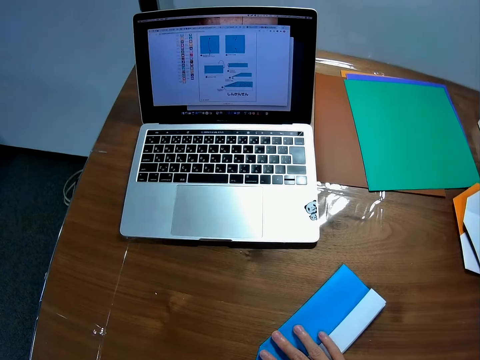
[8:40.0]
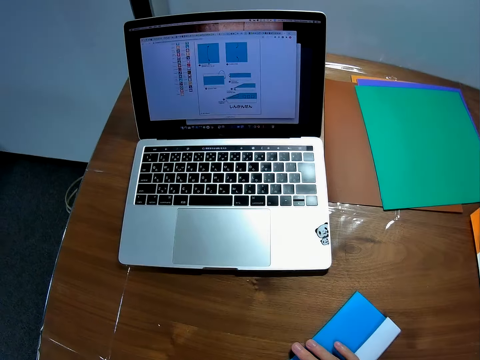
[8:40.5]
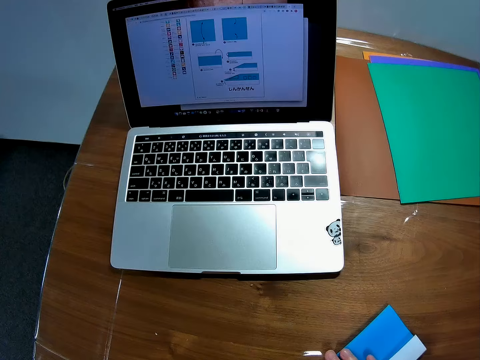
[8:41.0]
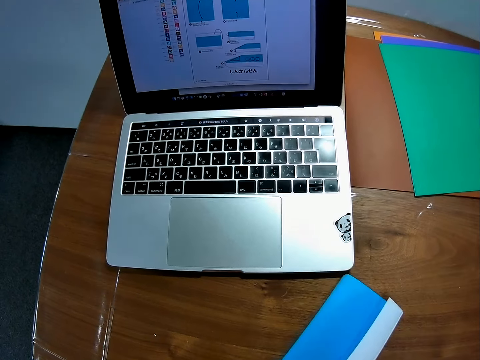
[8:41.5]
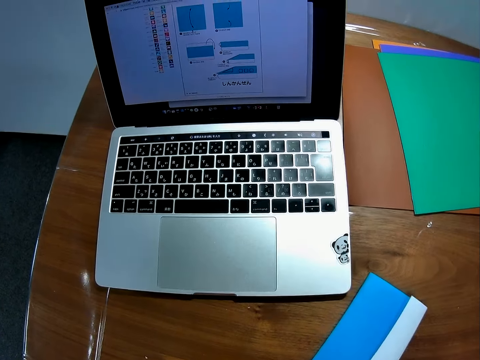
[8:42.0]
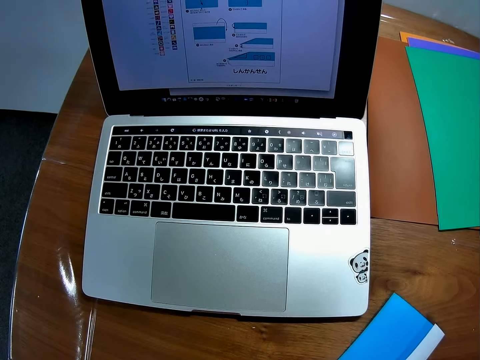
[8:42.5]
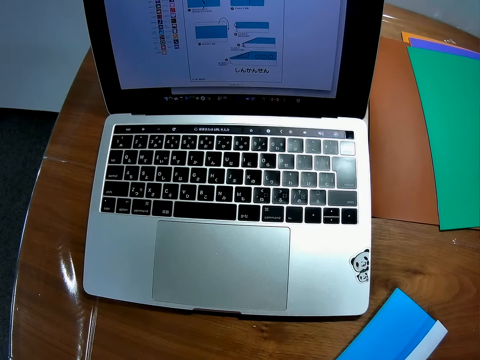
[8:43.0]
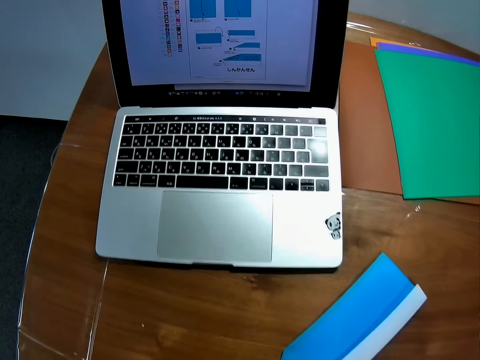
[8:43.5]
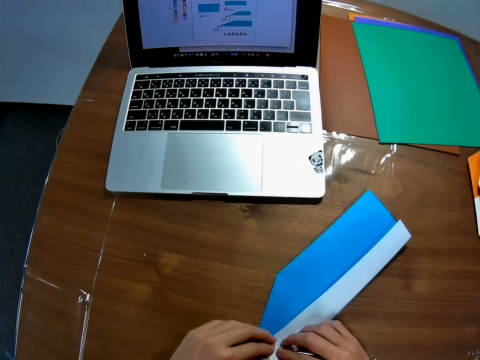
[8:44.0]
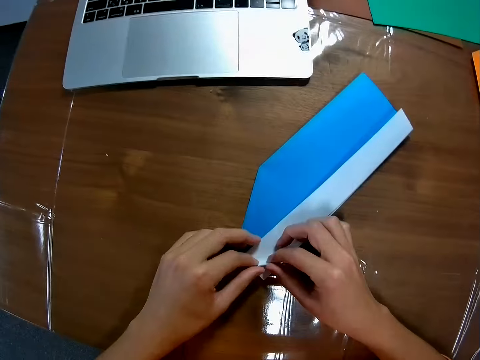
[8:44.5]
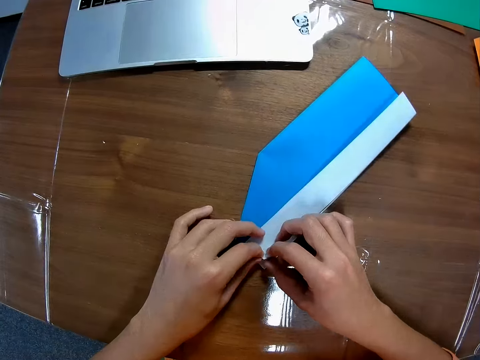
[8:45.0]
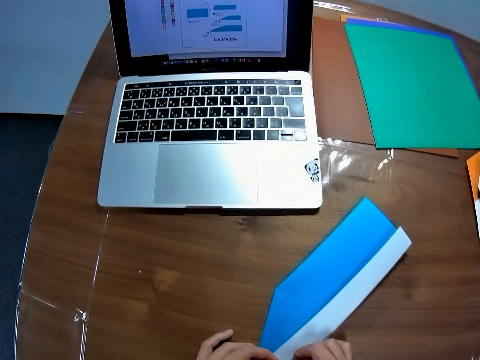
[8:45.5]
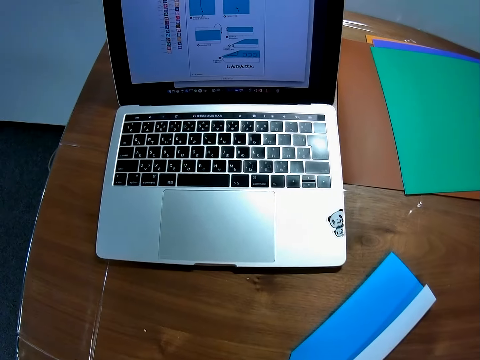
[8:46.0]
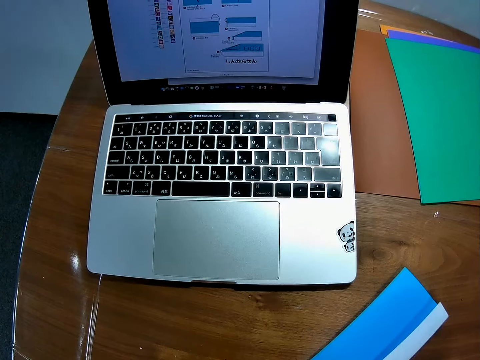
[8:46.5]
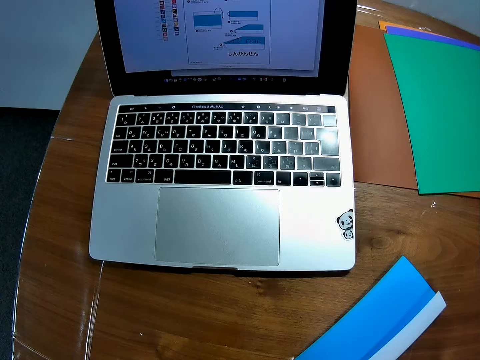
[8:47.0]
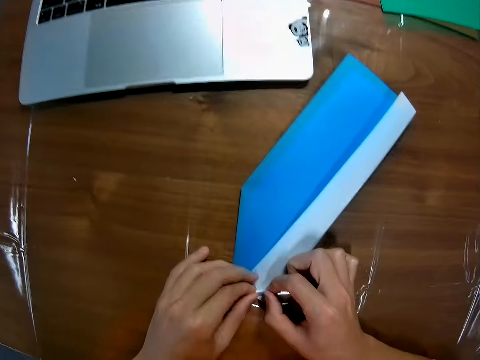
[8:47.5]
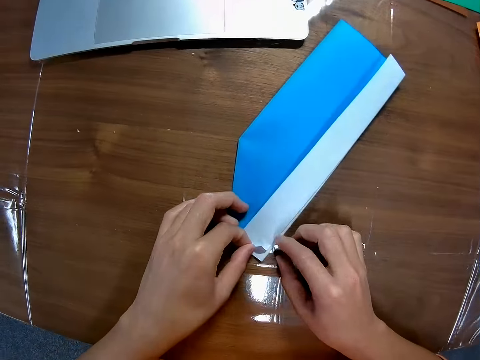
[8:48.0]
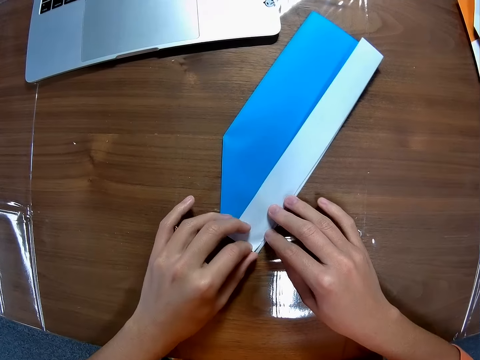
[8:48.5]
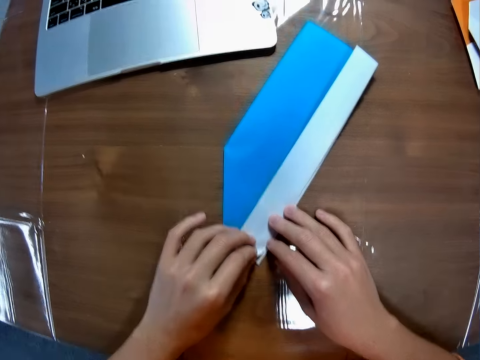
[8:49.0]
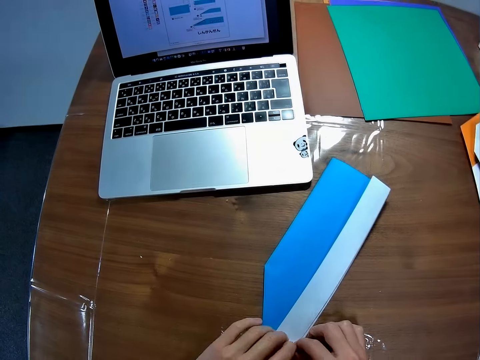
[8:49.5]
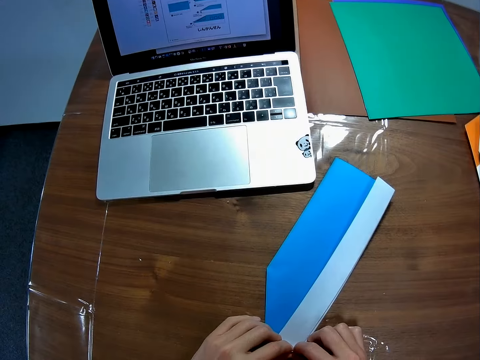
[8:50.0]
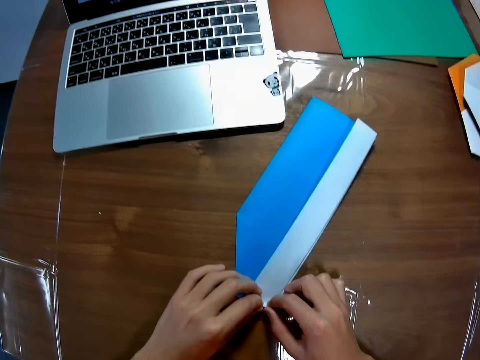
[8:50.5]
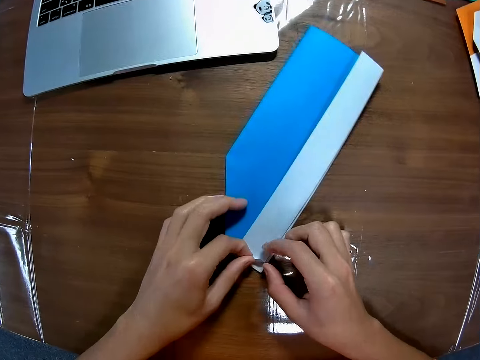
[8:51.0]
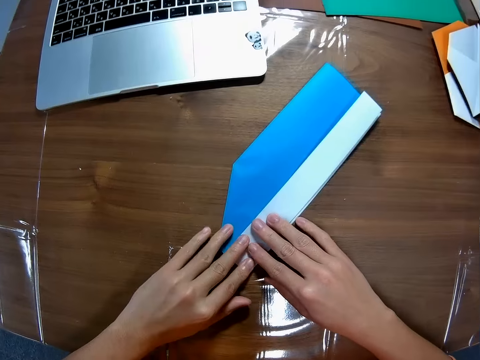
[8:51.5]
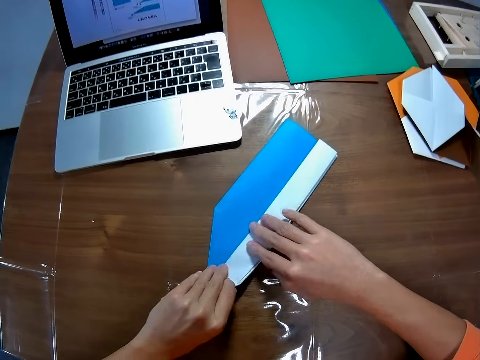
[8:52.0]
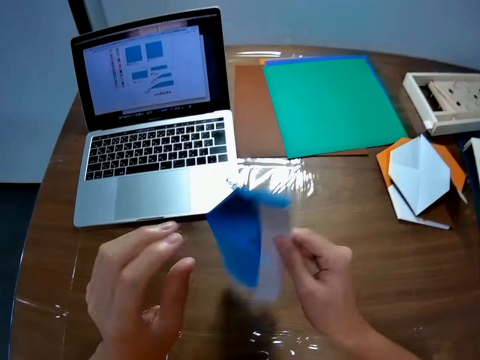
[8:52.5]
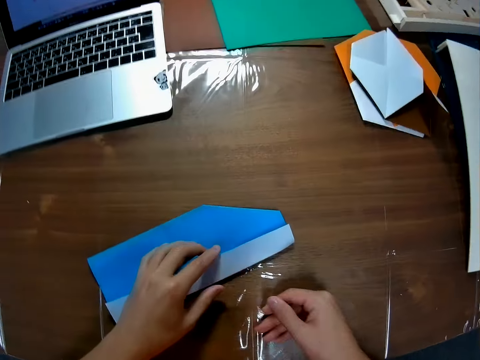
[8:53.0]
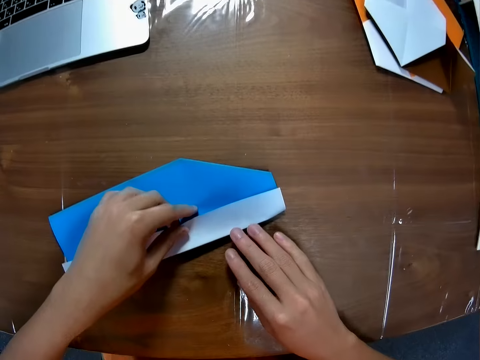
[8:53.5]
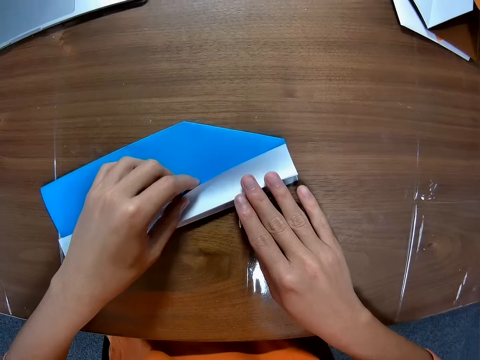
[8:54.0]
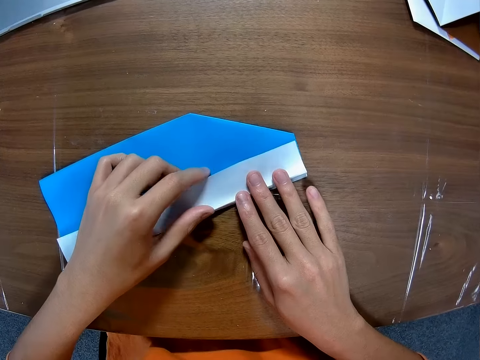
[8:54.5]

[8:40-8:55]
The camera wearer looks at the machine. They fold the paper on the table. They look at the machine. They fold the paper. They turn the paper on the table.

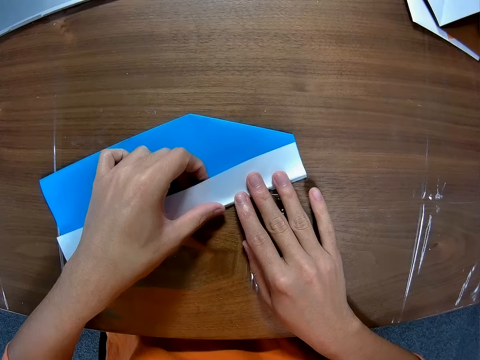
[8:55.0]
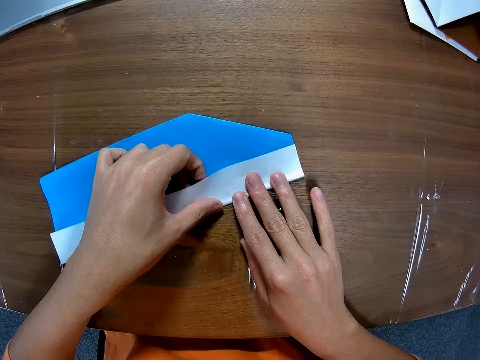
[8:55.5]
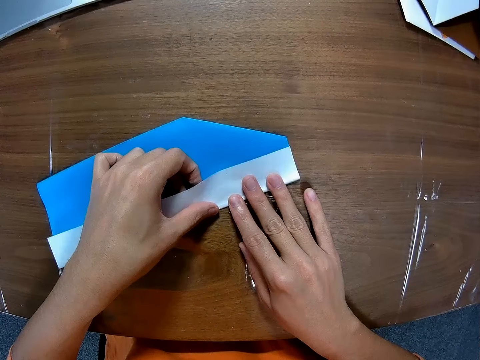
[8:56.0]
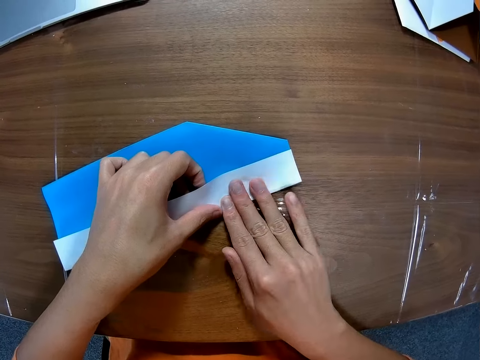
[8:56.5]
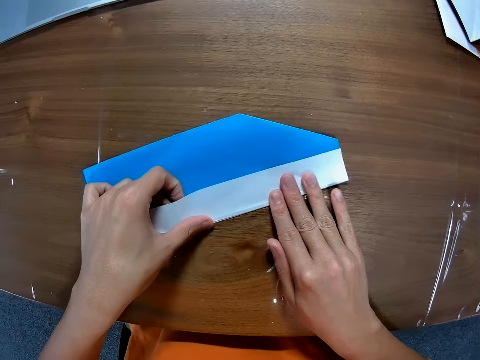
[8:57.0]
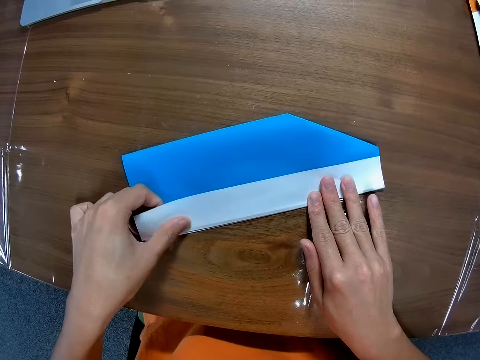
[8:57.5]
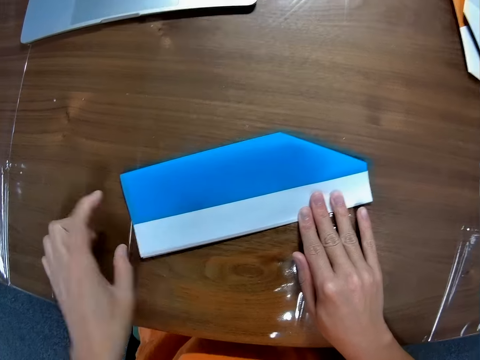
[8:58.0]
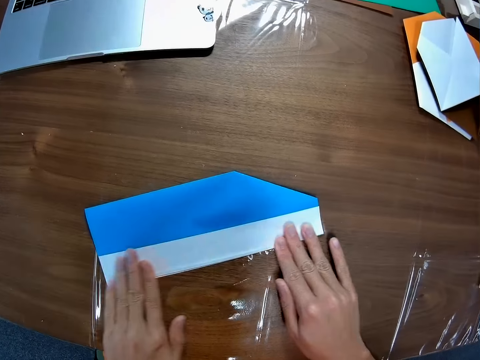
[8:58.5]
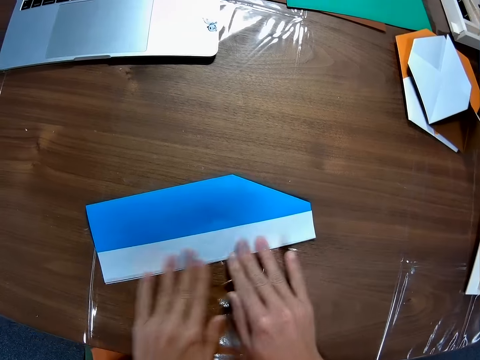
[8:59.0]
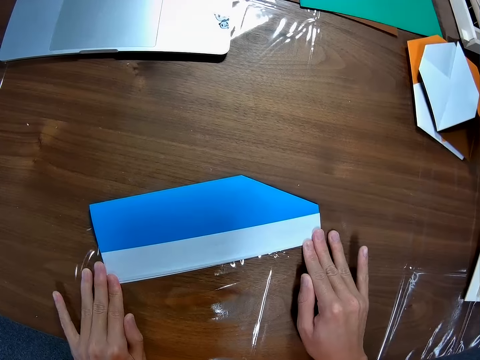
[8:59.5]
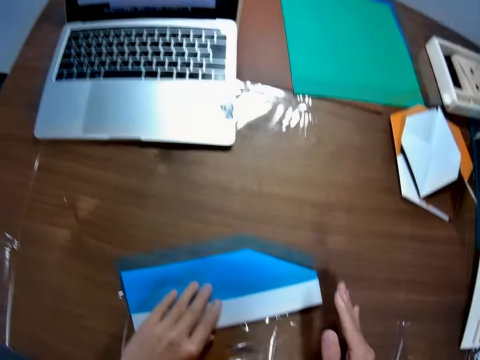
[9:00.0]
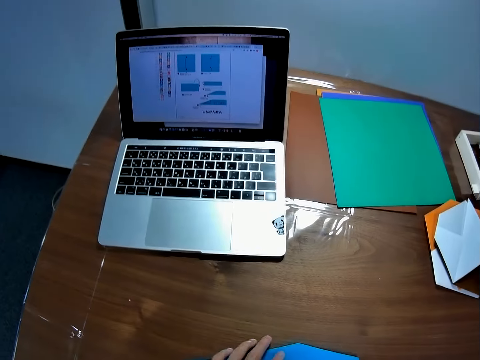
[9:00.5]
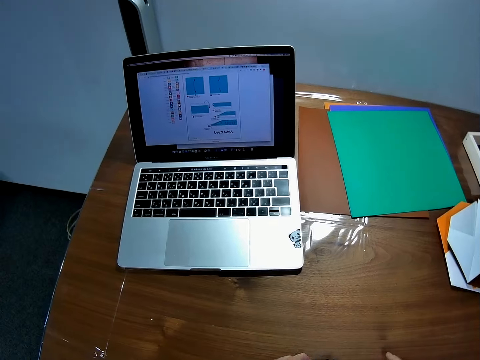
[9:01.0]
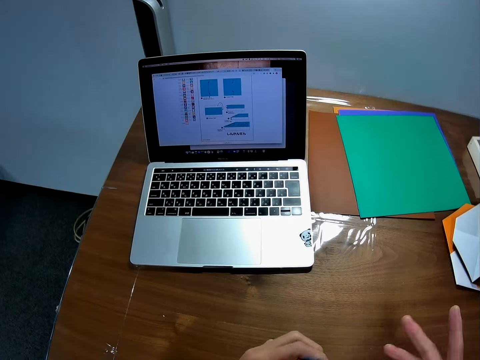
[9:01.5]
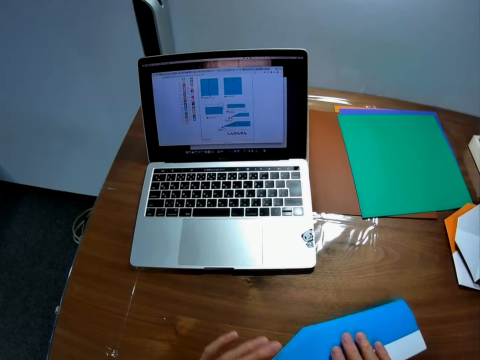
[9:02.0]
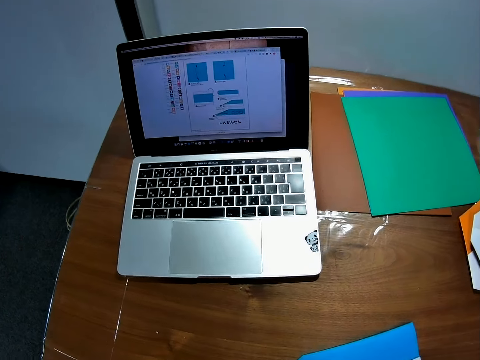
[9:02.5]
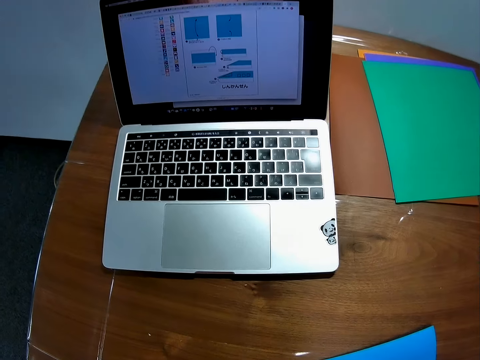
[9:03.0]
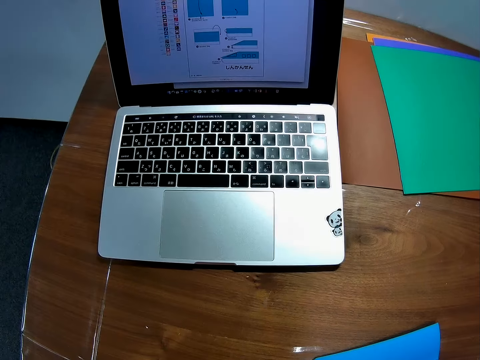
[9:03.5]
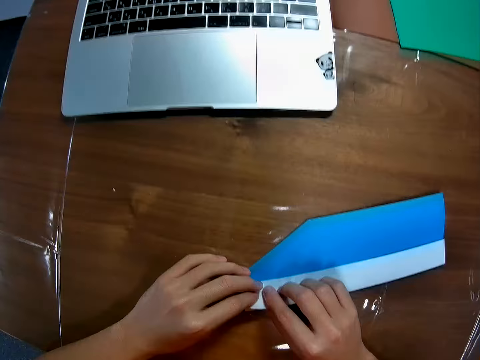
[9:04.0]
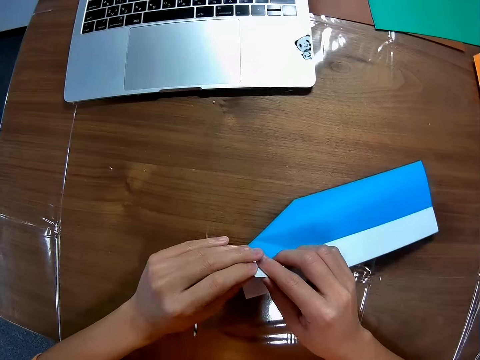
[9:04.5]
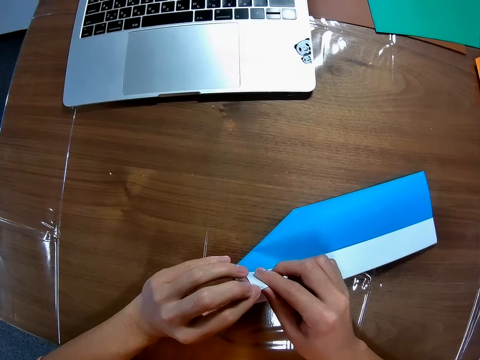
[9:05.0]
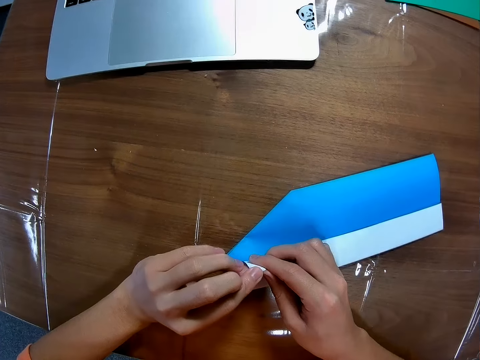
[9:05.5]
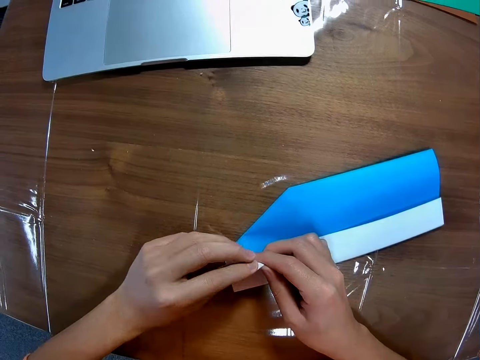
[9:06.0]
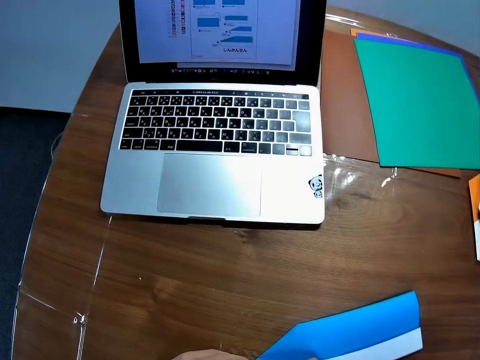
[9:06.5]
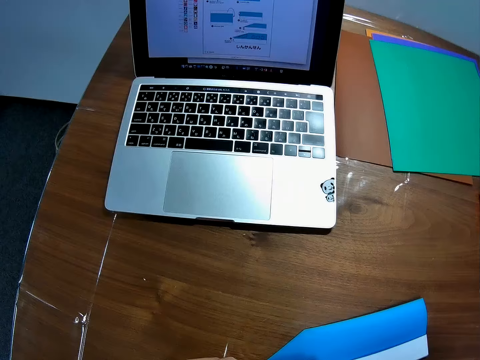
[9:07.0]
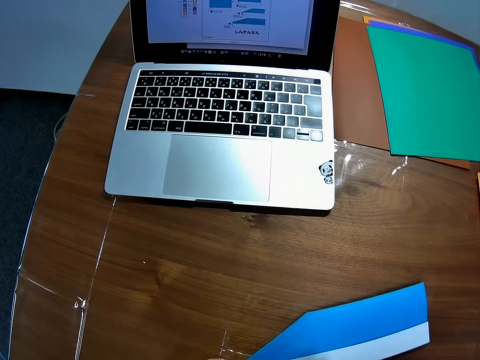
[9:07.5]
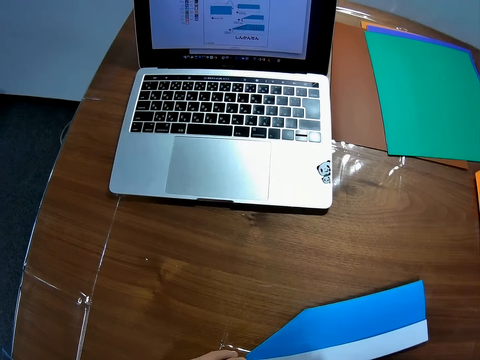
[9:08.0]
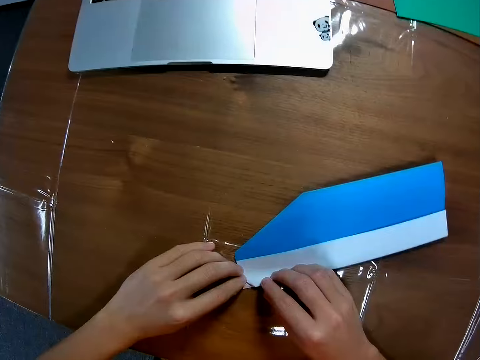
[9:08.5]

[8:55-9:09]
The camera wearer folds the piece of paper. He smoothens the edge of the paper on the table with his fingers. He turns the paper on the table. He looks at the machine. He folds the paper on the table.
